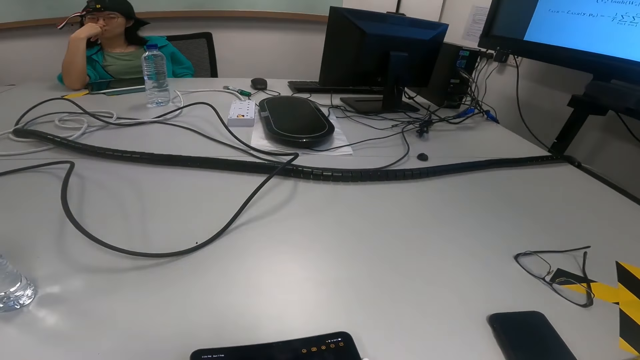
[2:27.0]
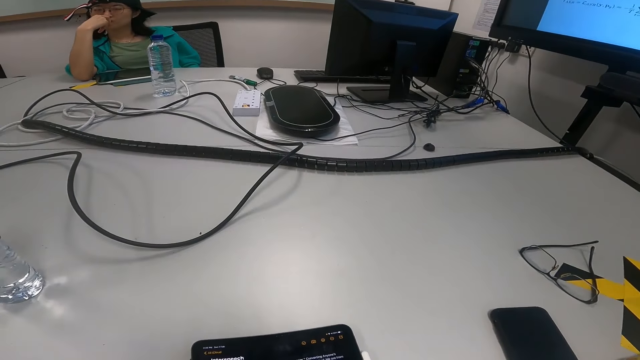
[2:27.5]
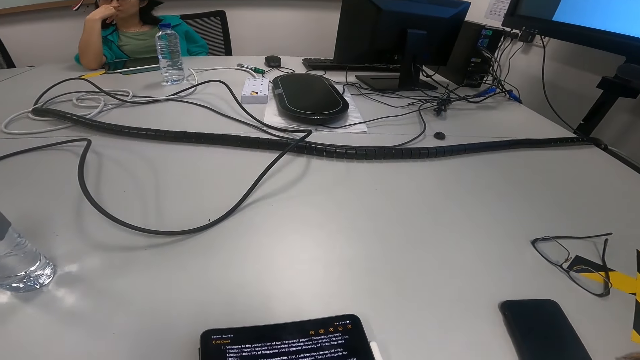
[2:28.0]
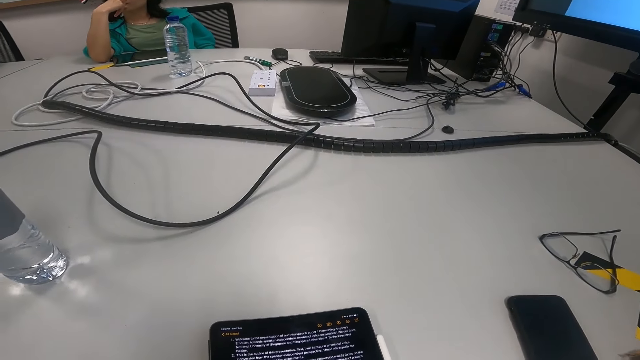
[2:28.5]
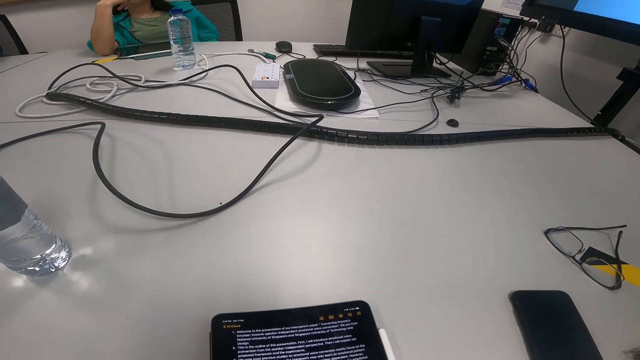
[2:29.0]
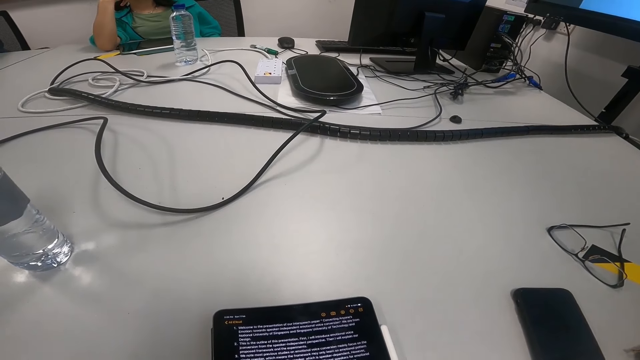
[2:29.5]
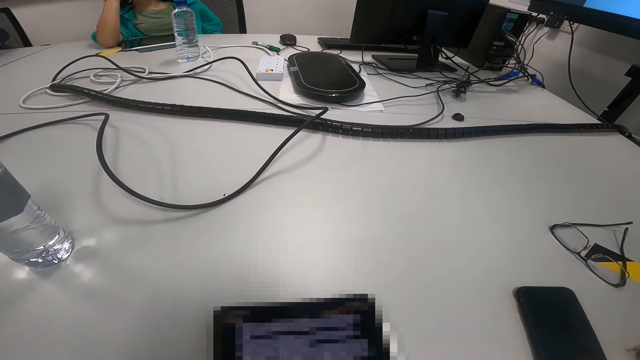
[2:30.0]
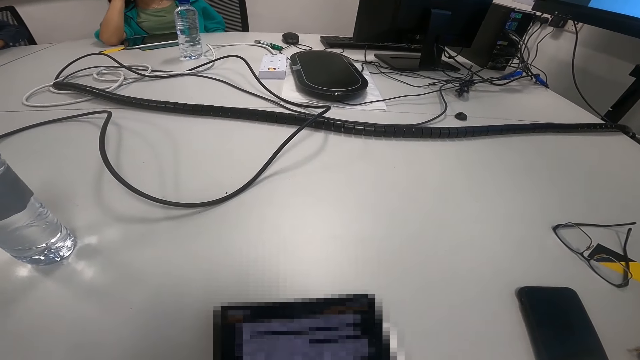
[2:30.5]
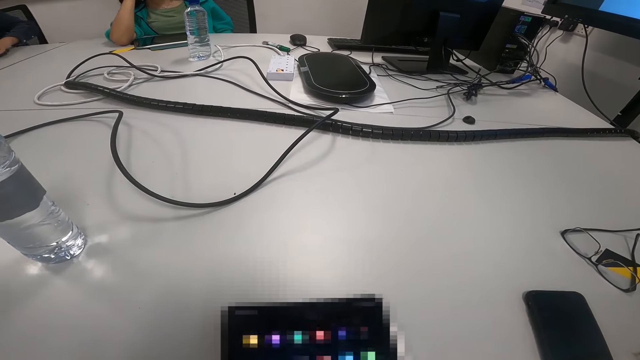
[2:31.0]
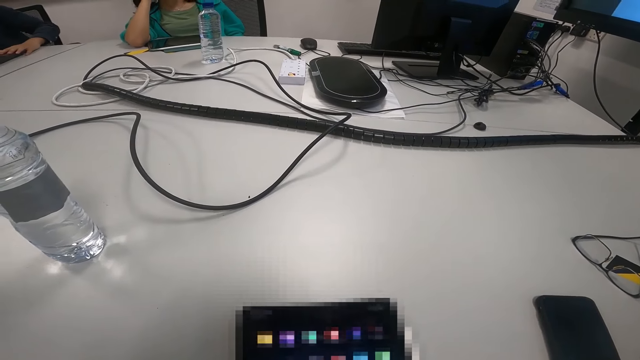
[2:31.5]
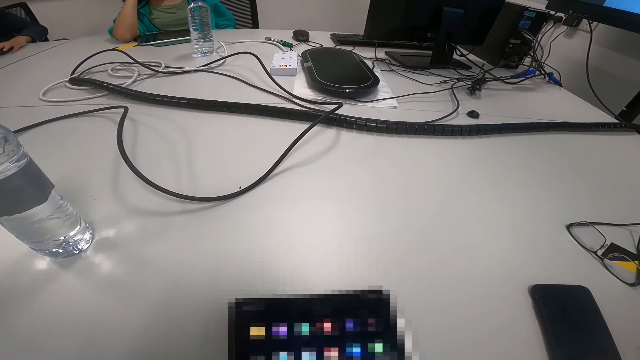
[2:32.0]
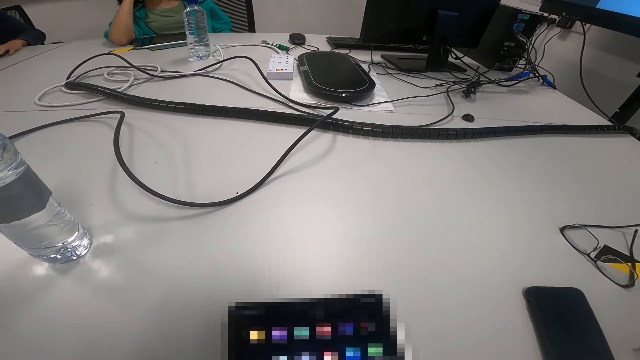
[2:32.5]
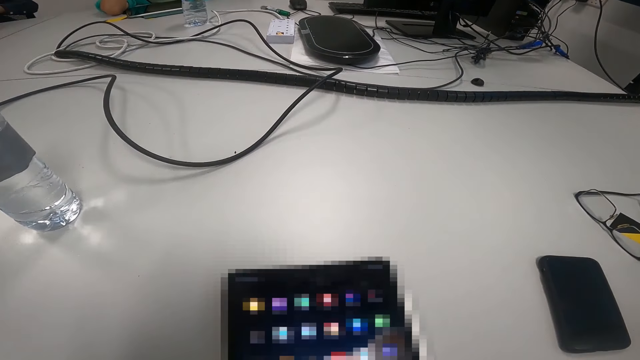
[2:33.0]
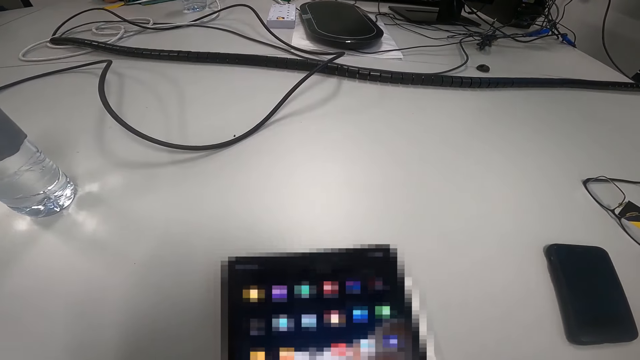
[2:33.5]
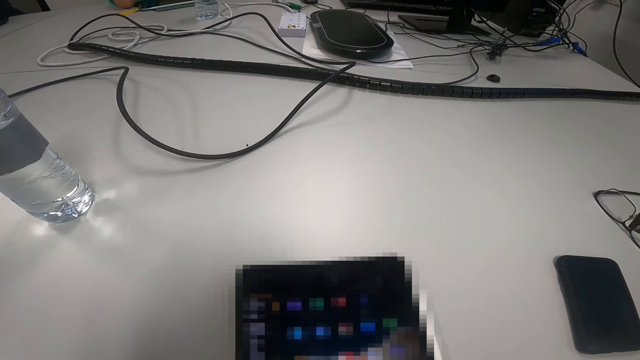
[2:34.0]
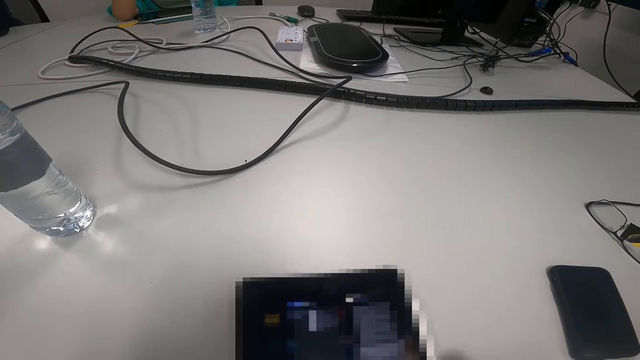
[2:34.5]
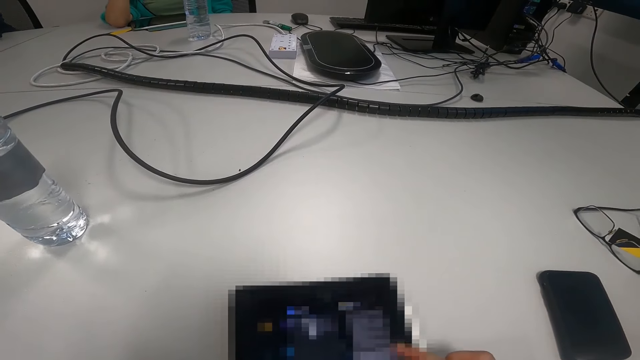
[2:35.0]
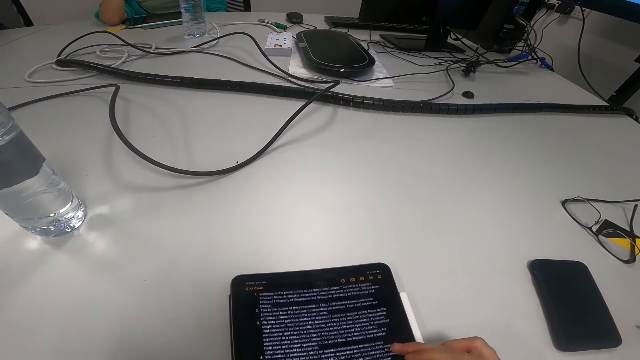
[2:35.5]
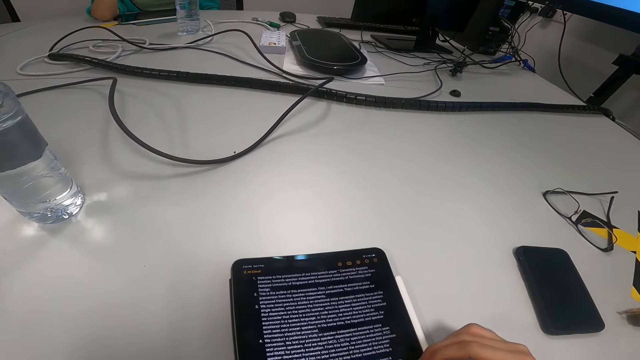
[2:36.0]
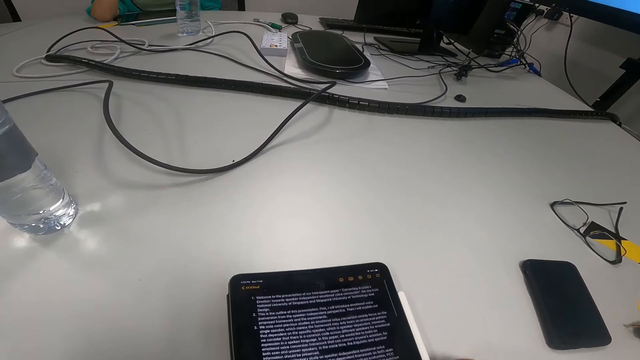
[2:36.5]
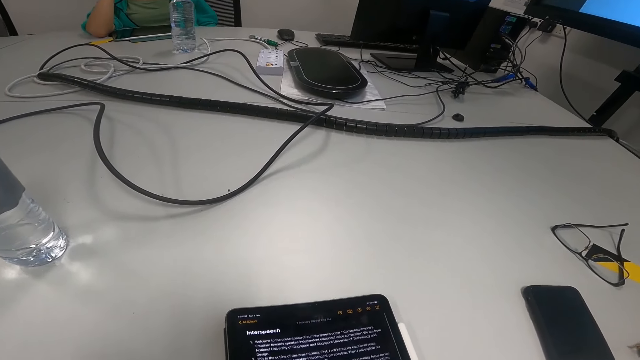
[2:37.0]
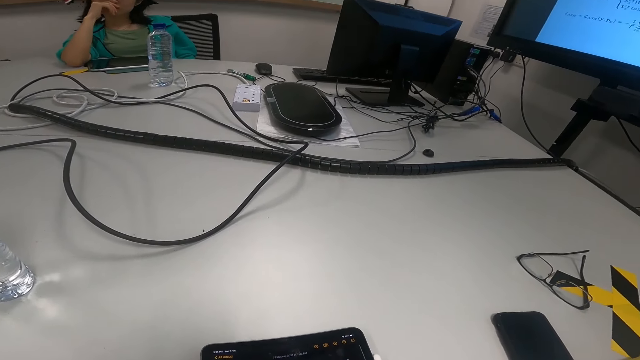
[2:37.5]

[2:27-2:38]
The camera wearer scrolls the tablet. He presses his phone.

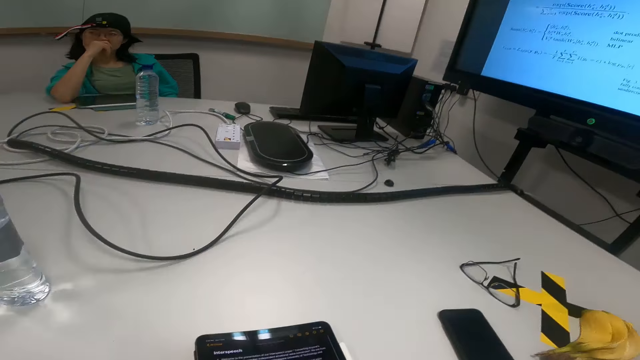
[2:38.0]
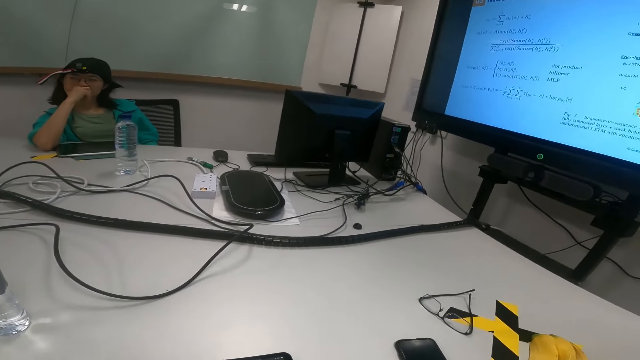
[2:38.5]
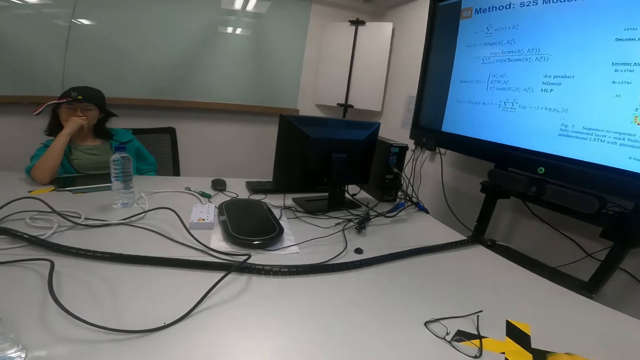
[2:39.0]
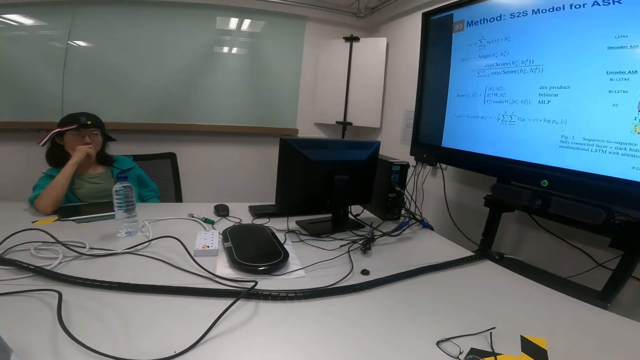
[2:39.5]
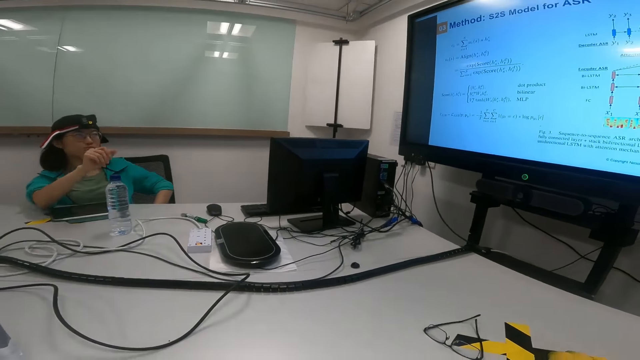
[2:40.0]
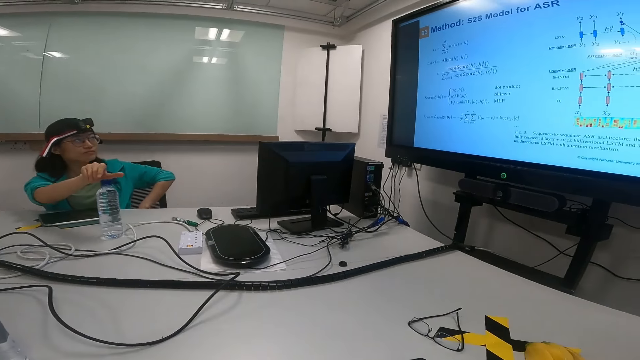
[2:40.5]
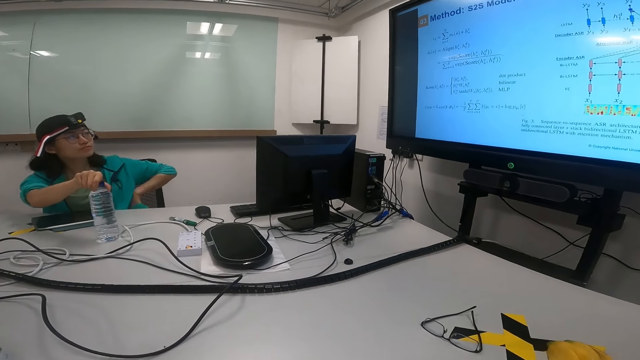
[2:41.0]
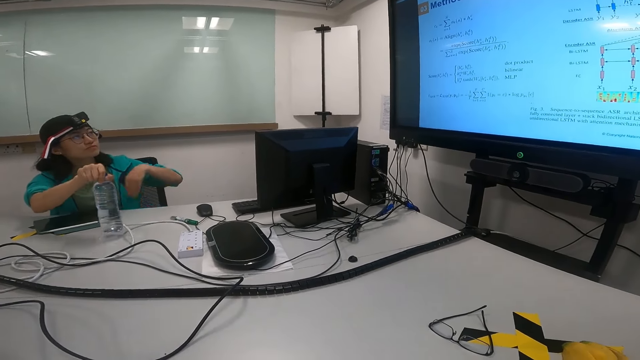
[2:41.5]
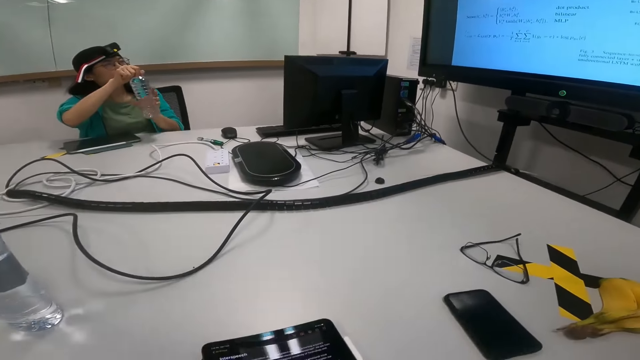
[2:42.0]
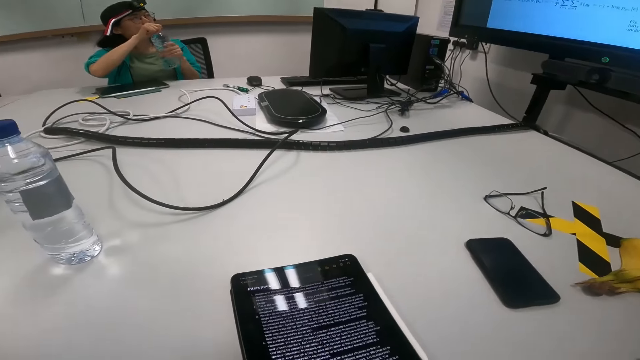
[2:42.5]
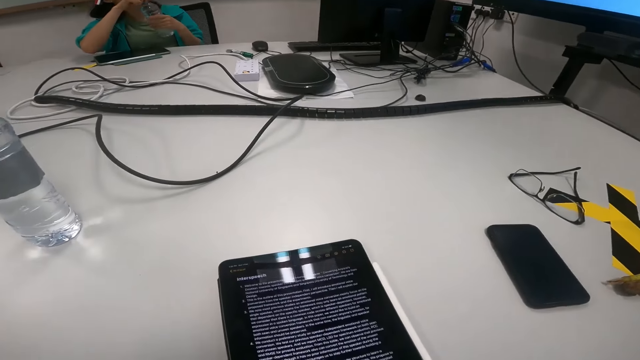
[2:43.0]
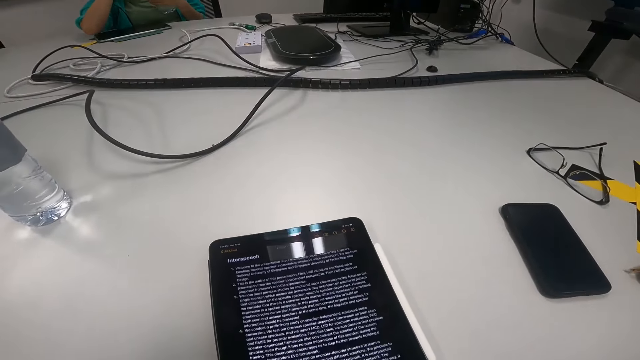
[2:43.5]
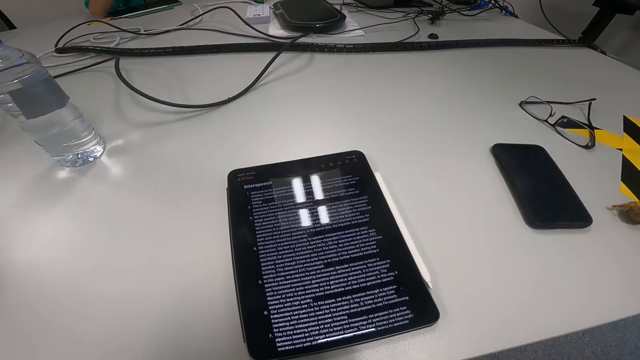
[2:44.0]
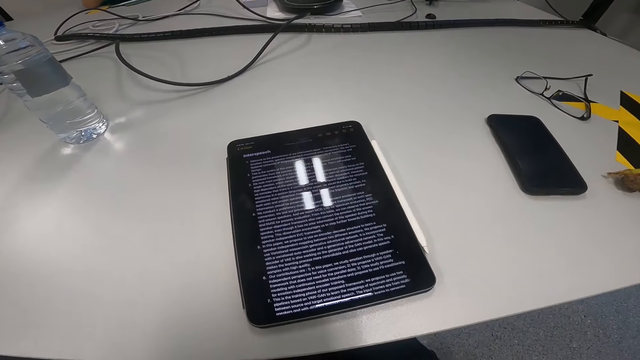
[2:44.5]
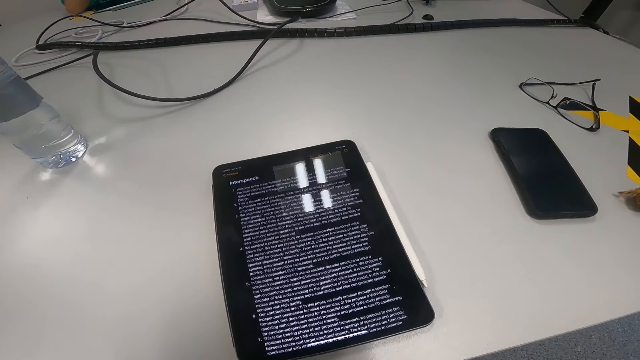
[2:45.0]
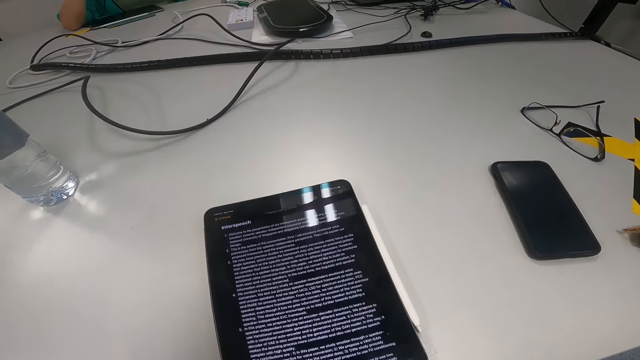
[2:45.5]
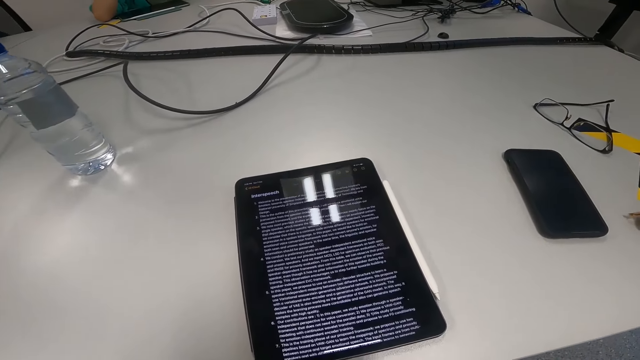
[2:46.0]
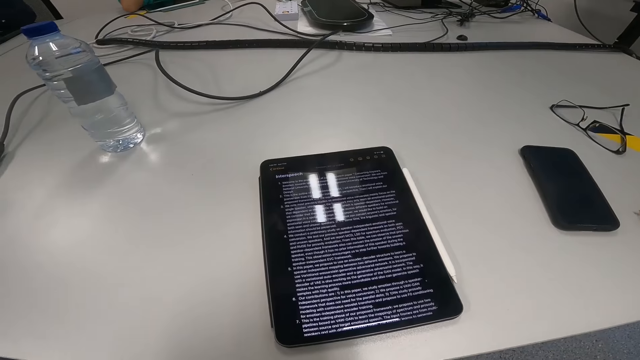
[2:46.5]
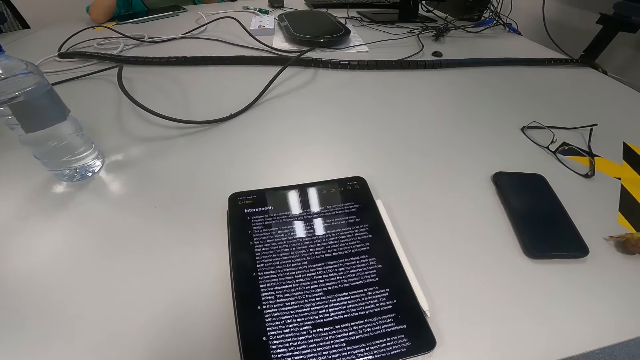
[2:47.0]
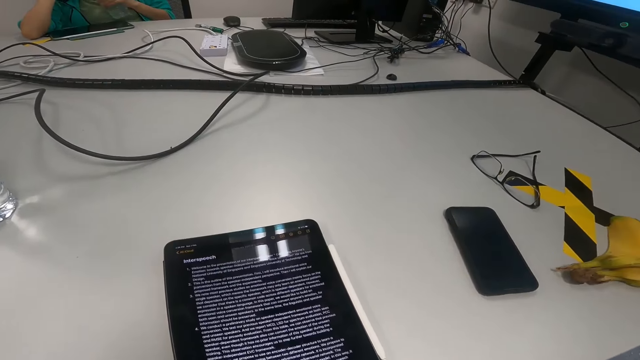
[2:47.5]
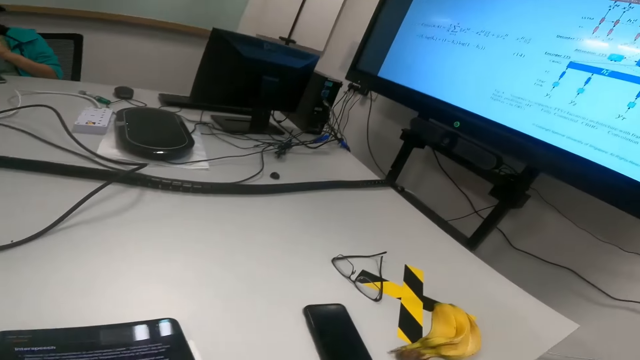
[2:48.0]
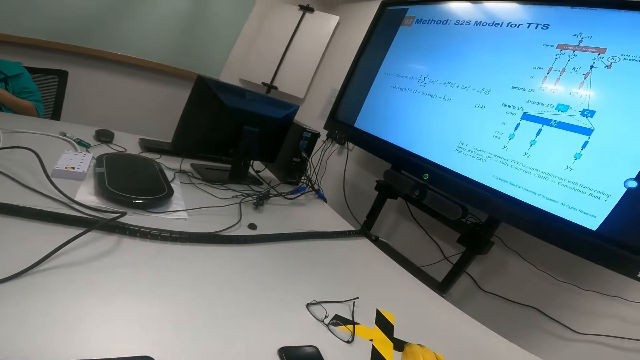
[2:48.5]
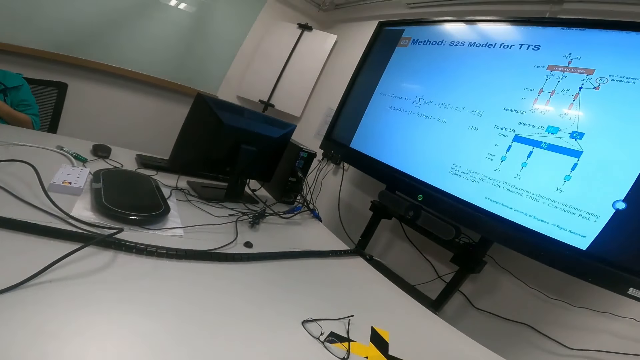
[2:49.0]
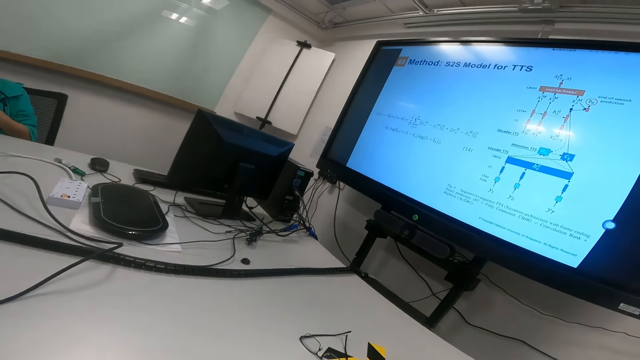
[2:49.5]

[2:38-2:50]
A lady picks up a bottle and looks at the screen. The lady holds the bottle and opens the bottle. The camera wearer reads on the tablet.
